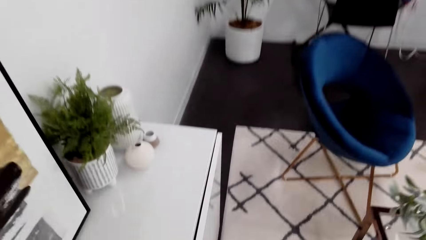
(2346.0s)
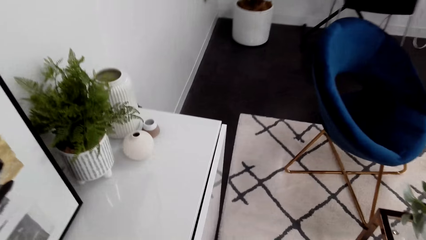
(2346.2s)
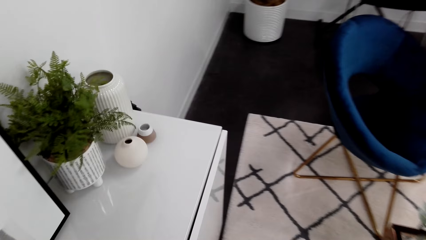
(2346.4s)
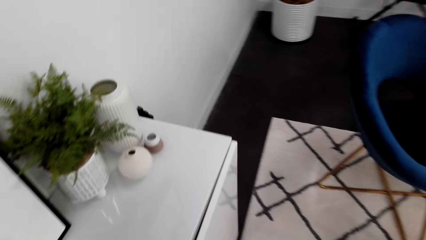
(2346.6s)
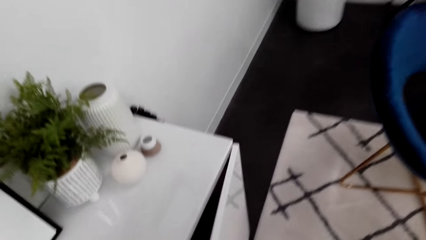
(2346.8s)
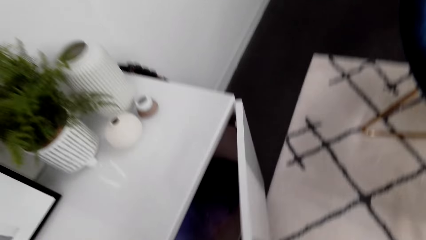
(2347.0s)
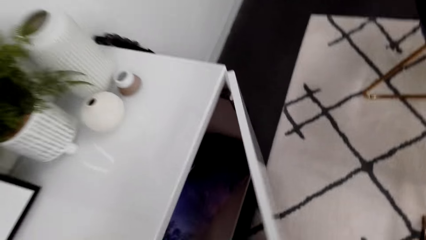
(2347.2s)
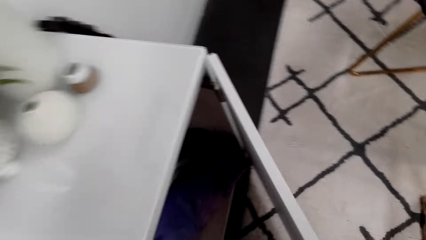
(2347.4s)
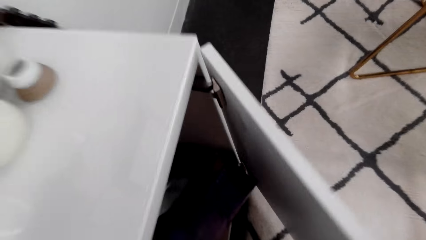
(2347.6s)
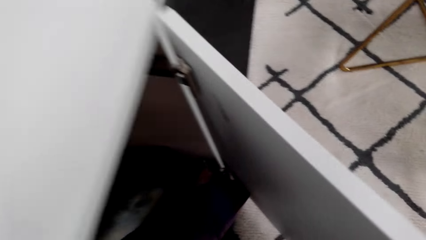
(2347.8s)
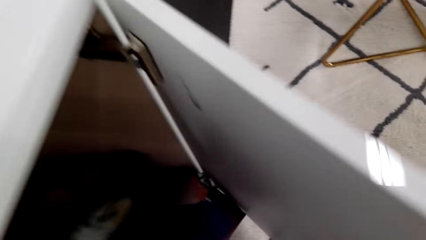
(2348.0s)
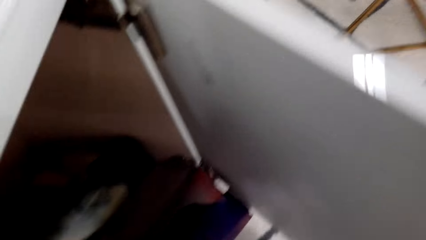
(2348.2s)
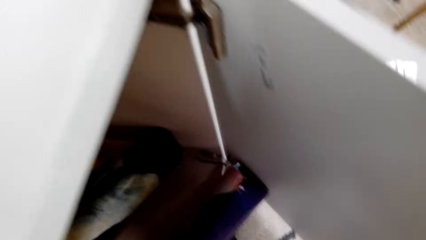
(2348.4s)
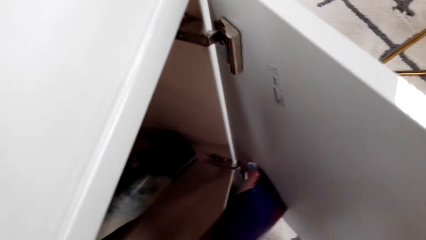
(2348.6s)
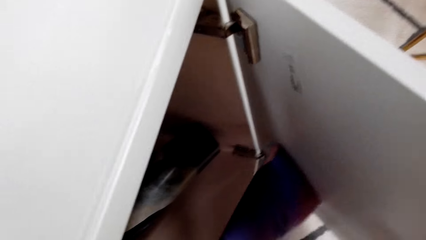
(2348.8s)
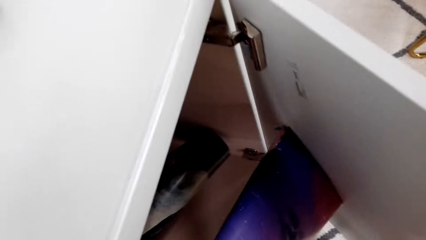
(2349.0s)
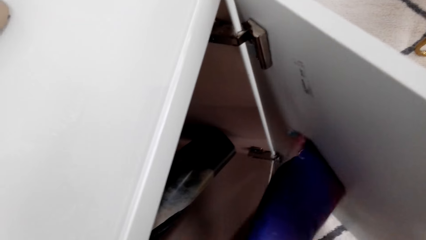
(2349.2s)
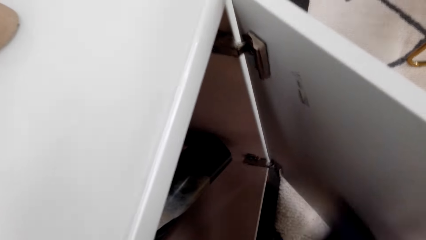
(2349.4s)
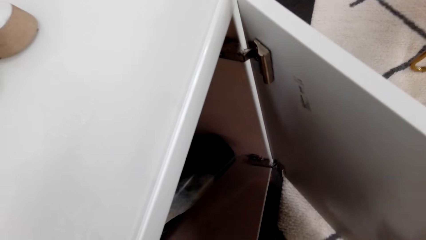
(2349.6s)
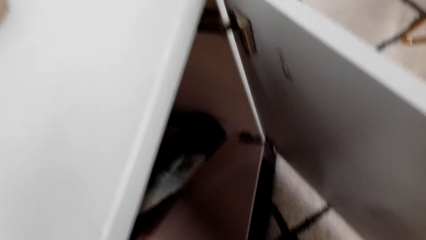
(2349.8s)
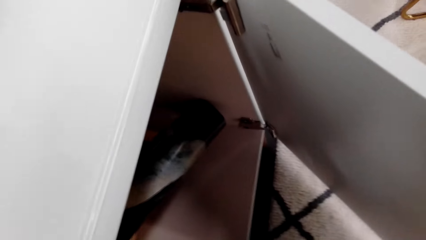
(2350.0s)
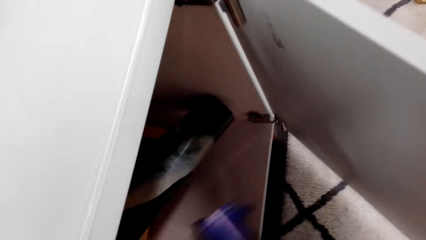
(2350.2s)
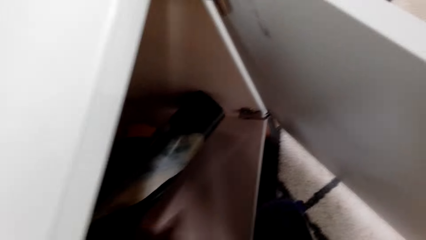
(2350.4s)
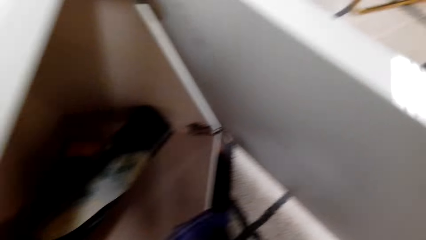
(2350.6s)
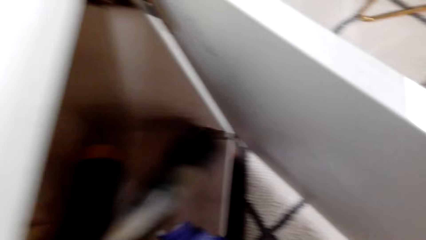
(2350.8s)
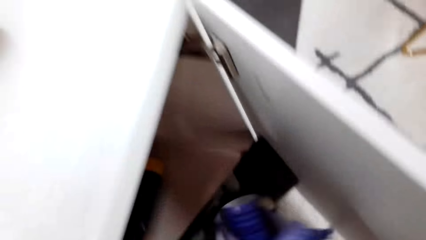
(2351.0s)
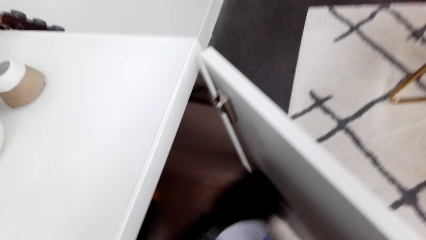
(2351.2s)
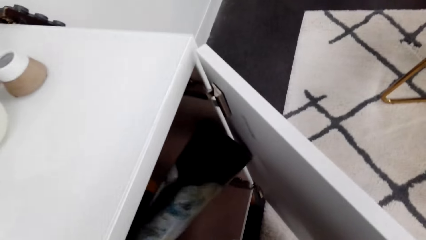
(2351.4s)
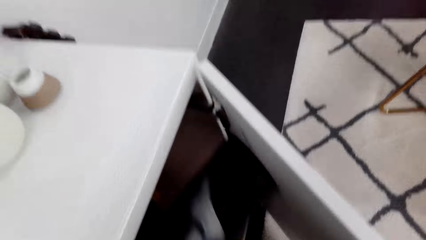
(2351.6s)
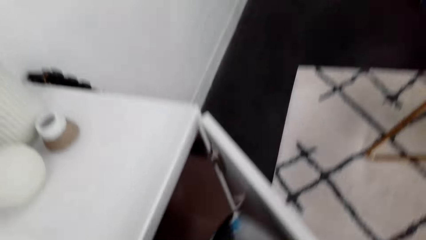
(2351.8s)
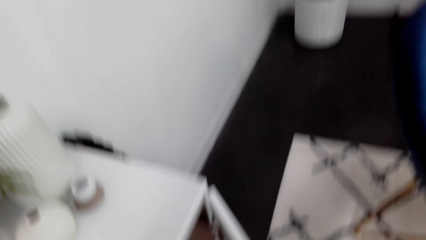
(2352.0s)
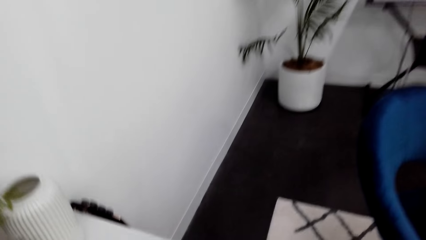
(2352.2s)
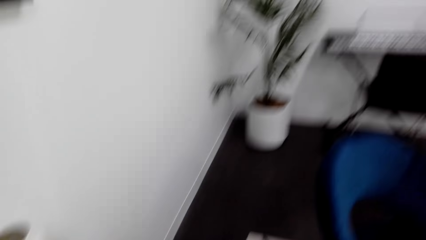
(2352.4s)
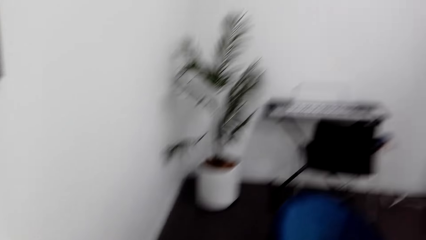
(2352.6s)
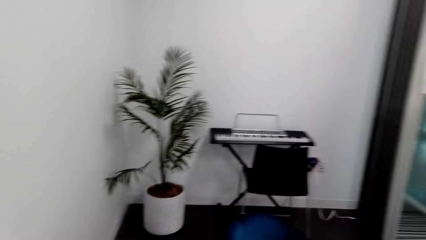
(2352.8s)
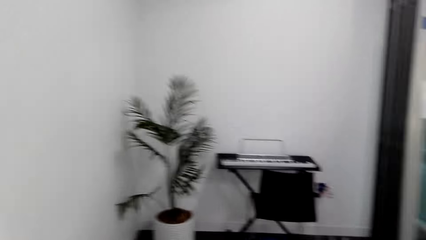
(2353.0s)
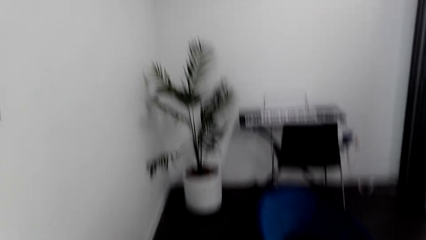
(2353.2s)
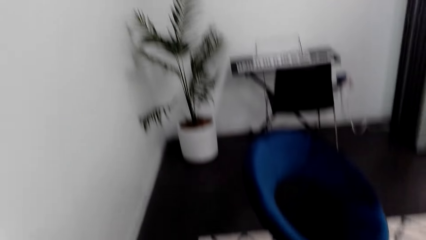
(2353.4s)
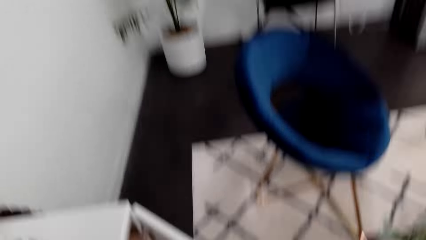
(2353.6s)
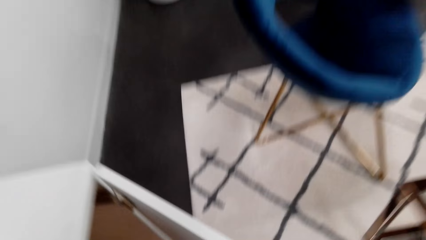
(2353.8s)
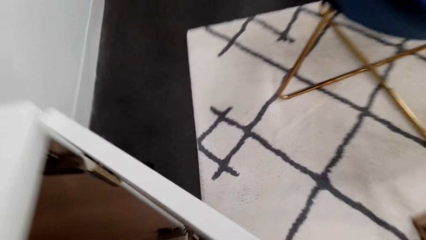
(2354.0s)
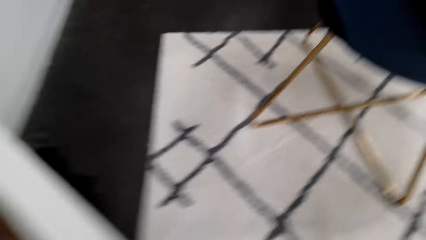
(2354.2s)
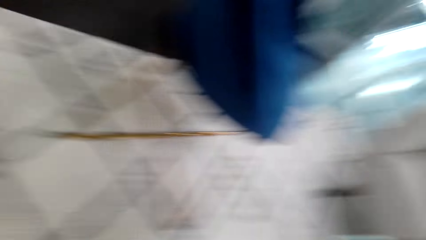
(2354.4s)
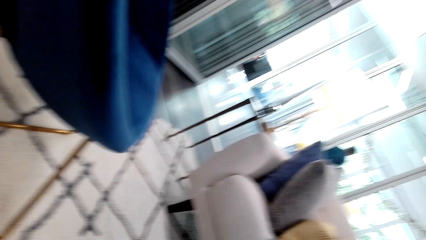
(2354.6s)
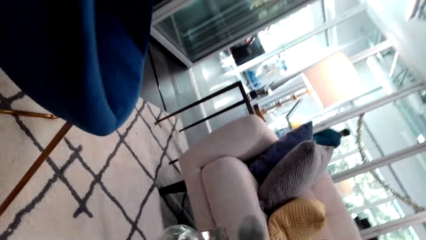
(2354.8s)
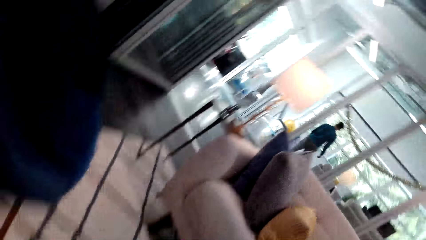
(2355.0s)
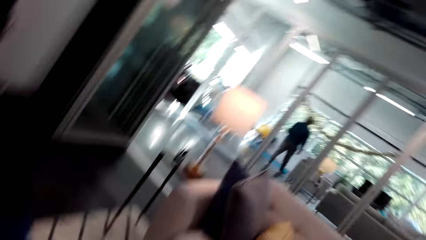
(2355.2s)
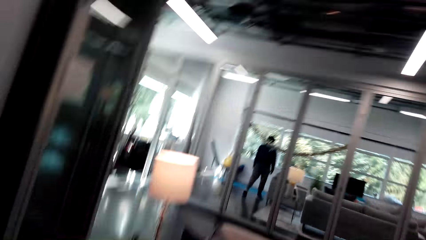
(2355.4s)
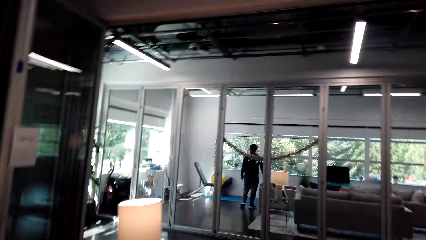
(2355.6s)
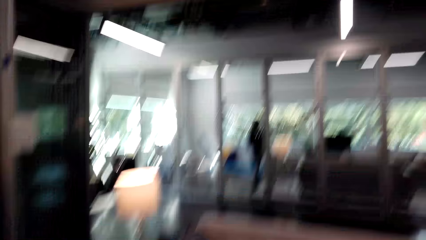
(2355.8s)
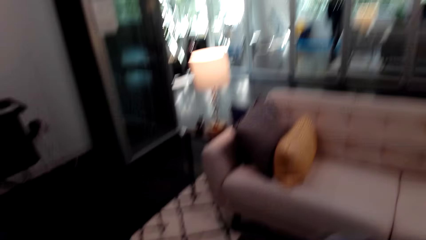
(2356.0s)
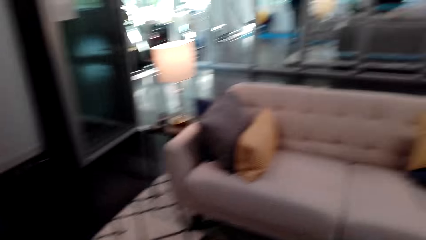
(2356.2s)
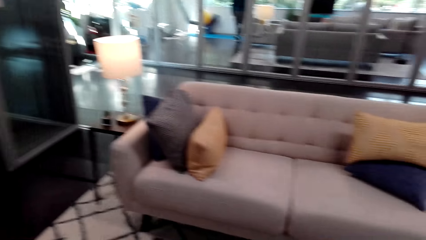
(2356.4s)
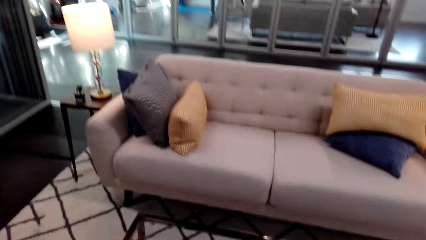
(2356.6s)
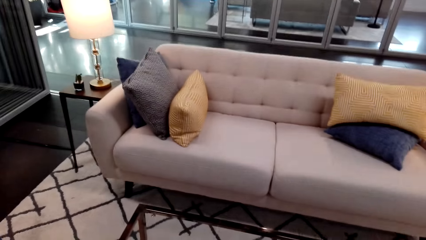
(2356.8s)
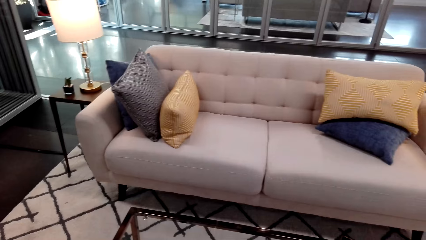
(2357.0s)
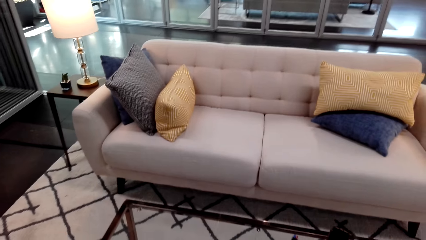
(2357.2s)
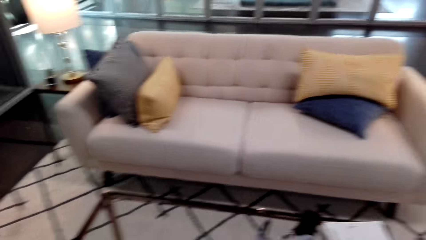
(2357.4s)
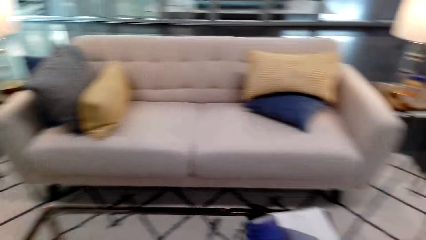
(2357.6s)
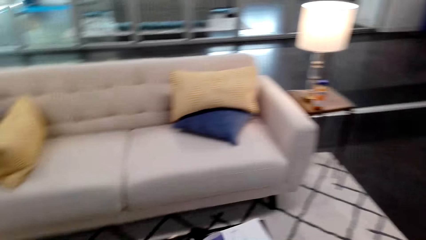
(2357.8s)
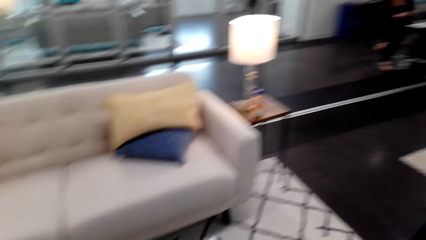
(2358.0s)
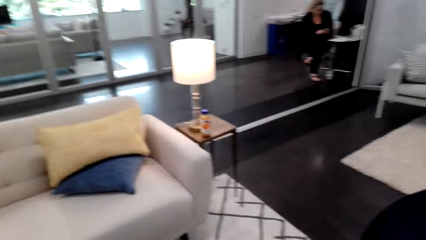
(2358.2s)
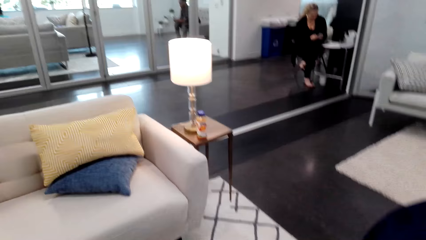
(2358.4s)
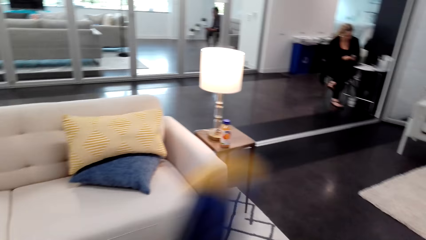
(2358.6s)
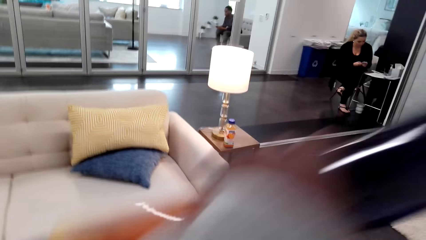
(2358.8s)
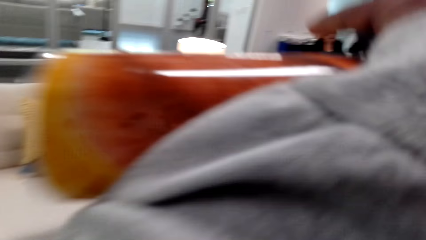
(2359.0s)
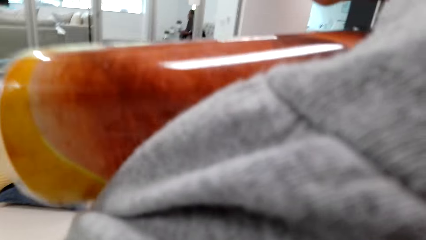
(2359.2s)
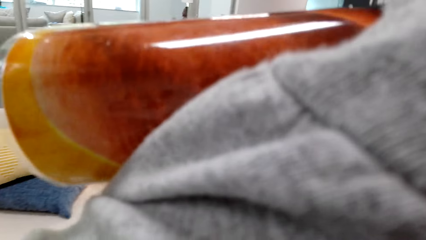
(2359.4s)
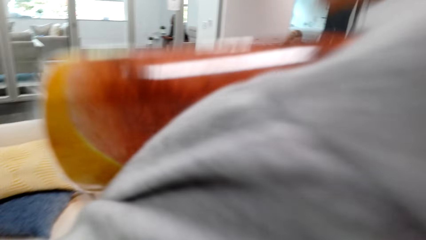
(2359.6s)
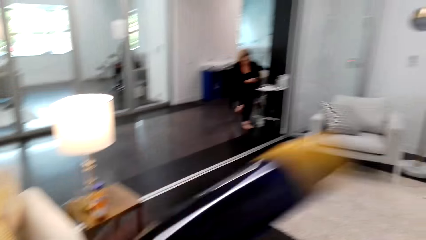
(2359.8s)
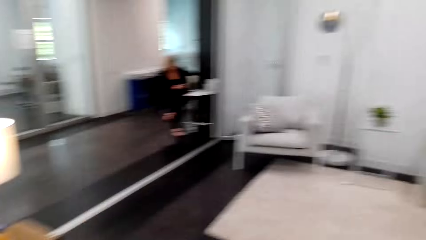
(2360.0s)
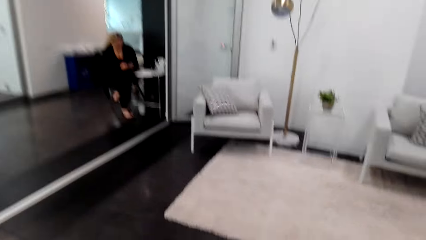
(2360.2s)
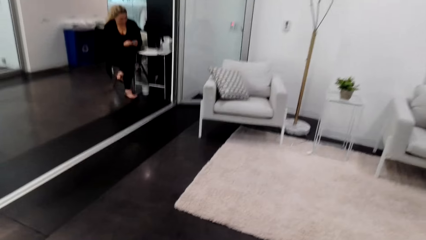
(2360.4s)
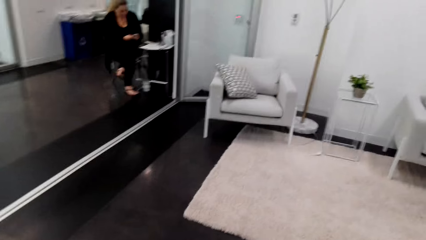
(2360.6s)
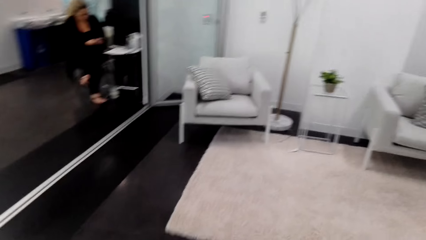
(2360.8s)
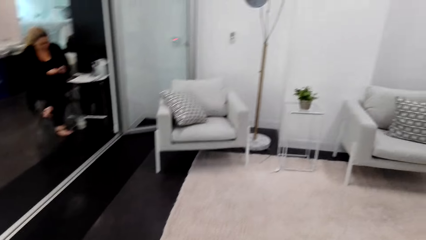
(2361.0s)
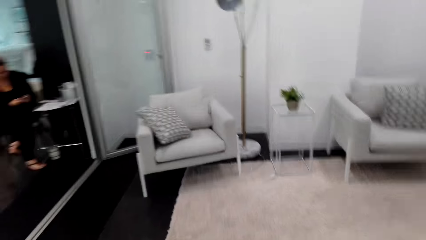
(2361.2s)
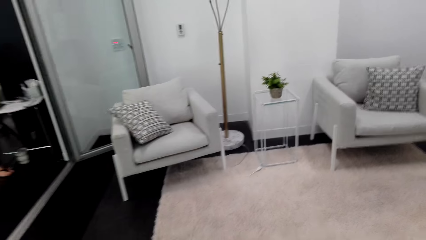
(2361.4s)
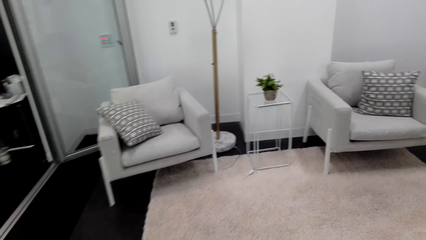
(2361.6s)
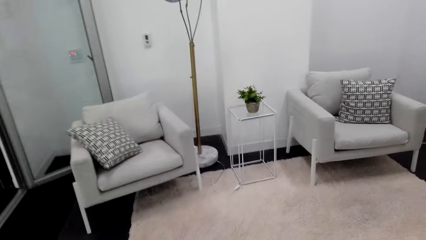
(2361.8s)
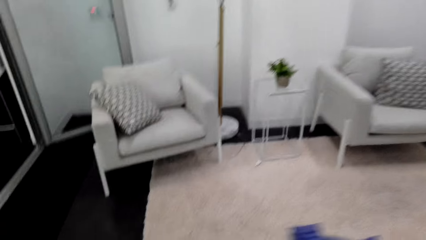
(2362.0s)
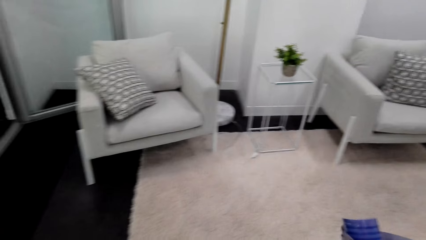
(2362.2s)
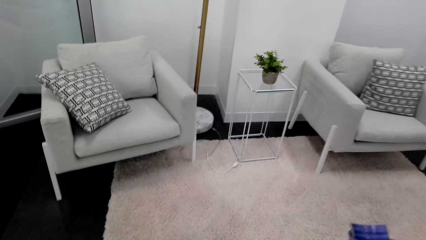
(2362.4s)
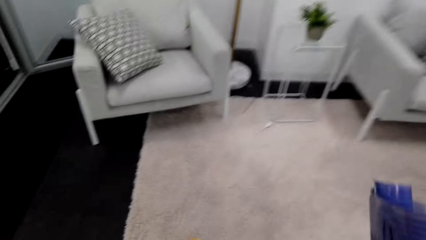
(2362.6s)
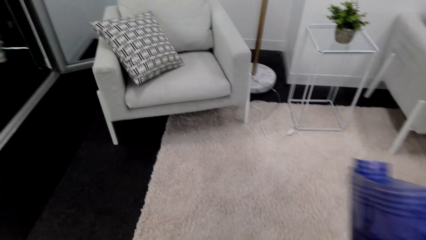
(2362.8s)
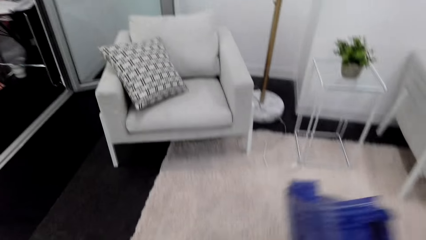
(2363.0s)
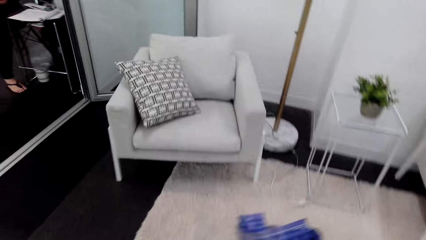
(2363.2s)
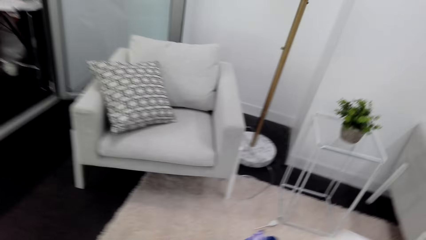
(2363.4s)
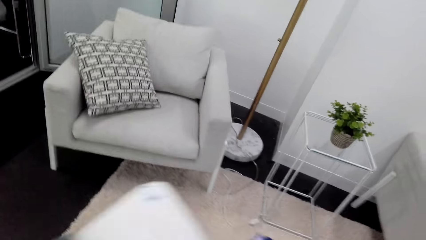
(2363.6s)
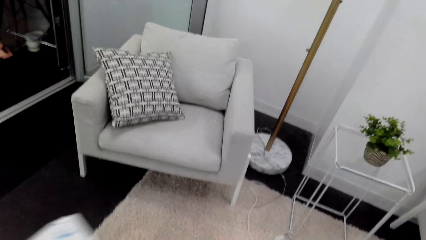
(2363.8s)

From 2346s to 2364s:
The camera wearer opens the cabinet. They pick up pictures or posters from the cabinet. They look around the house. They put a hand up. They lift up the pictures. They put the hand down.
